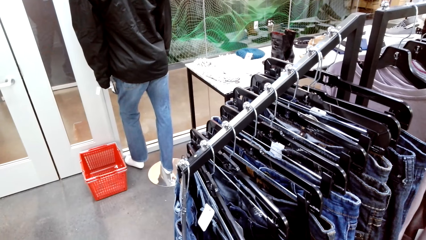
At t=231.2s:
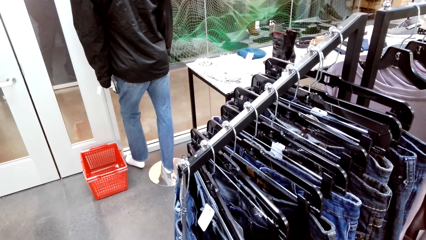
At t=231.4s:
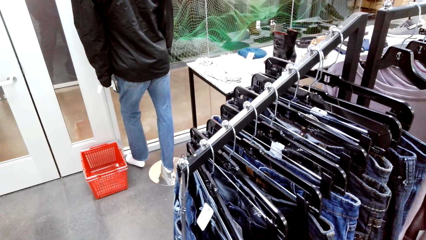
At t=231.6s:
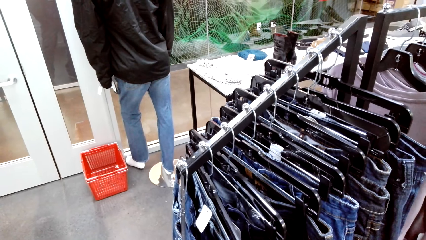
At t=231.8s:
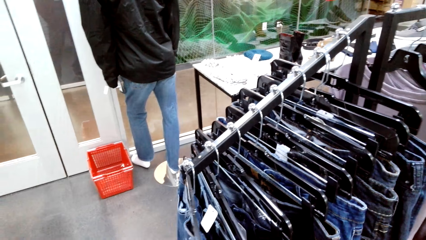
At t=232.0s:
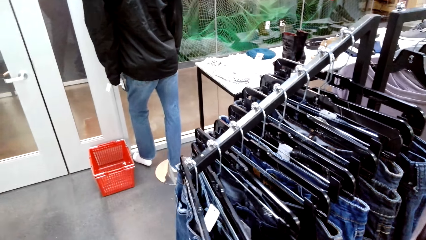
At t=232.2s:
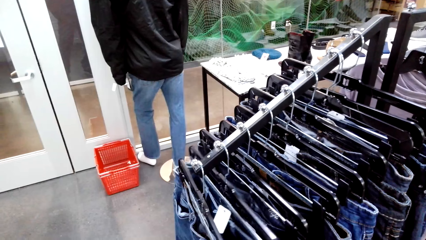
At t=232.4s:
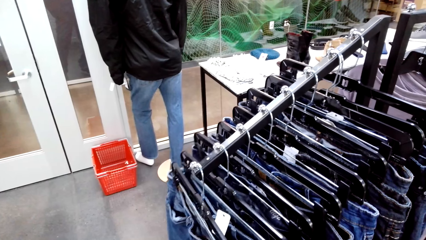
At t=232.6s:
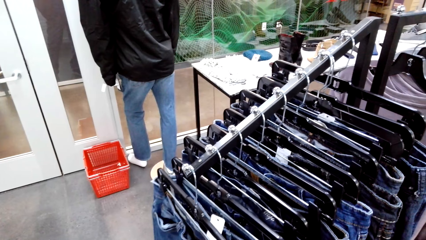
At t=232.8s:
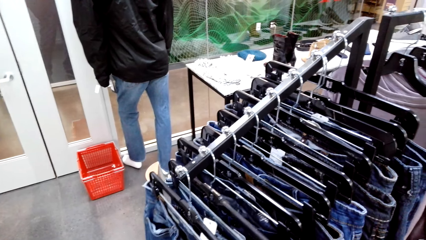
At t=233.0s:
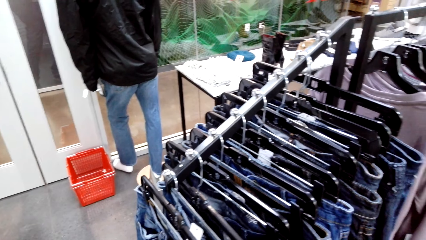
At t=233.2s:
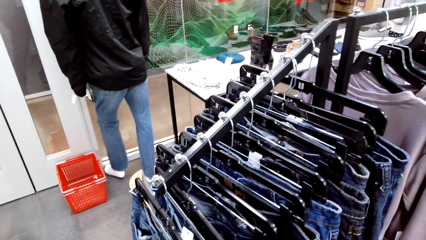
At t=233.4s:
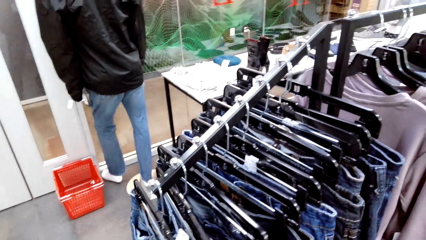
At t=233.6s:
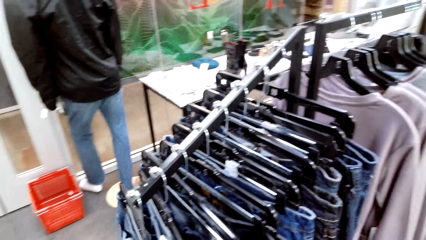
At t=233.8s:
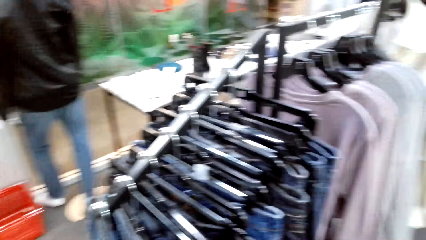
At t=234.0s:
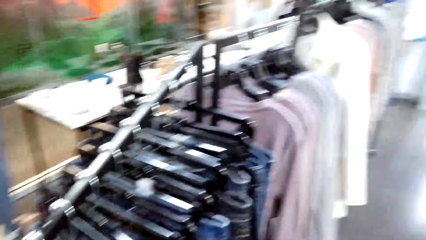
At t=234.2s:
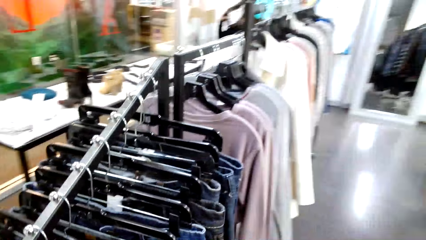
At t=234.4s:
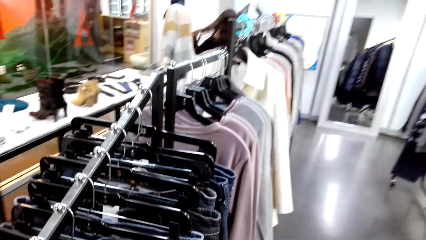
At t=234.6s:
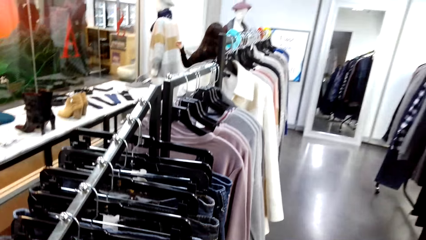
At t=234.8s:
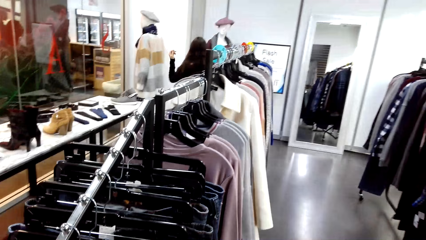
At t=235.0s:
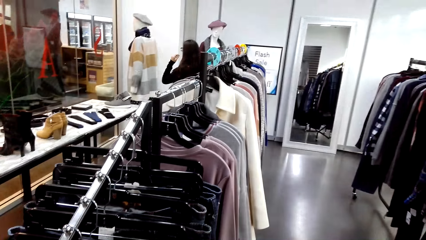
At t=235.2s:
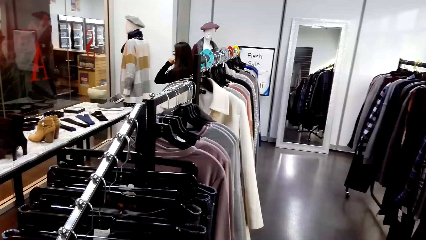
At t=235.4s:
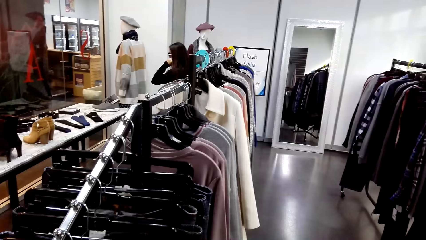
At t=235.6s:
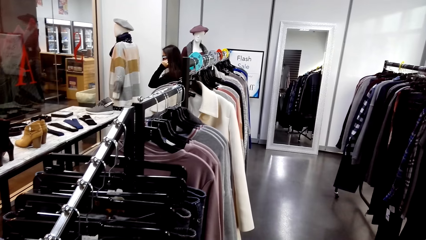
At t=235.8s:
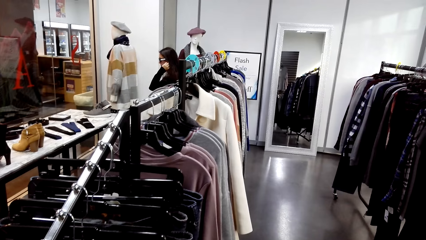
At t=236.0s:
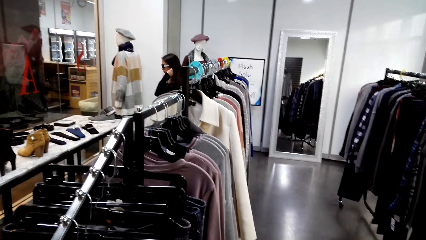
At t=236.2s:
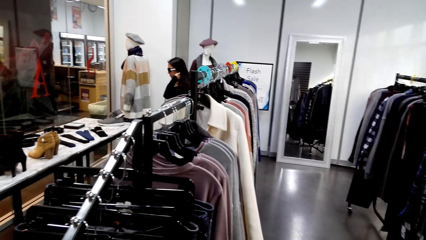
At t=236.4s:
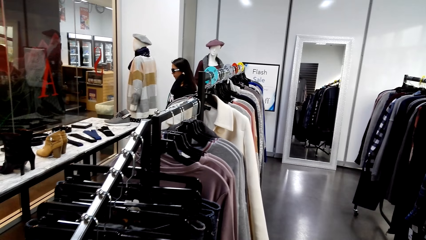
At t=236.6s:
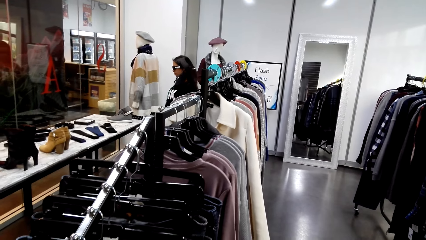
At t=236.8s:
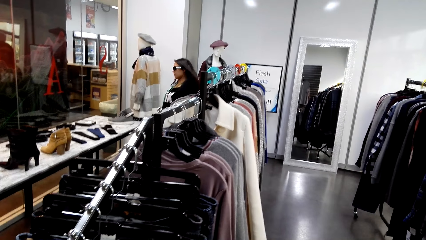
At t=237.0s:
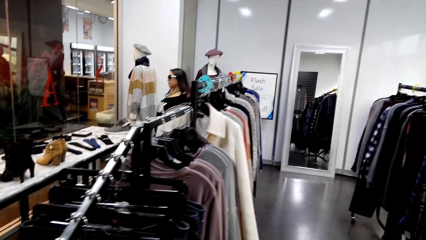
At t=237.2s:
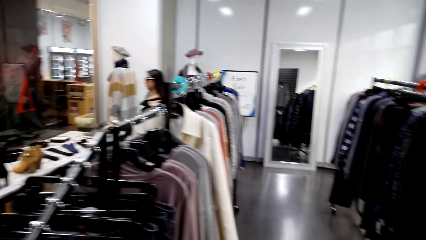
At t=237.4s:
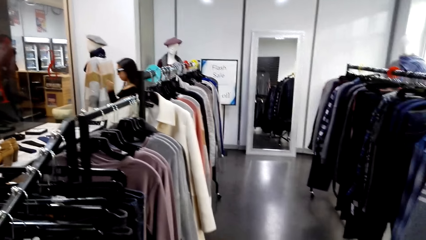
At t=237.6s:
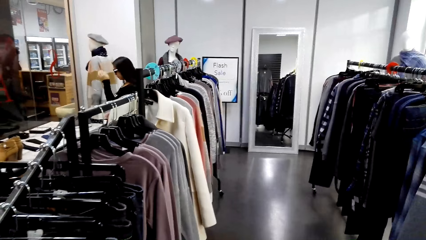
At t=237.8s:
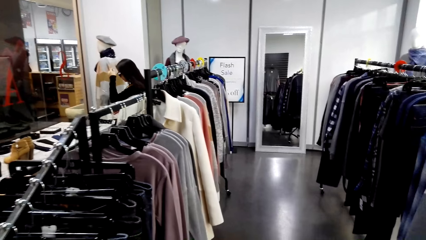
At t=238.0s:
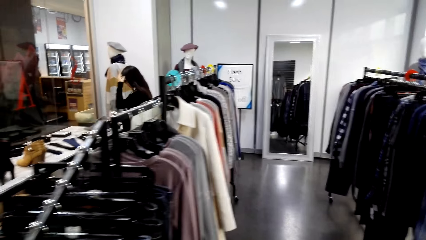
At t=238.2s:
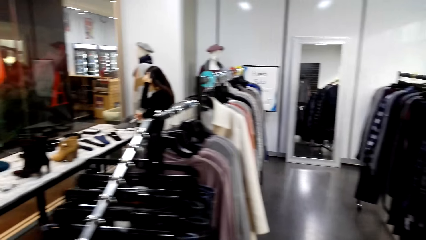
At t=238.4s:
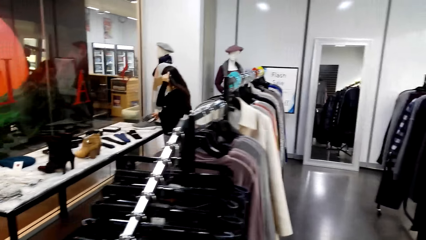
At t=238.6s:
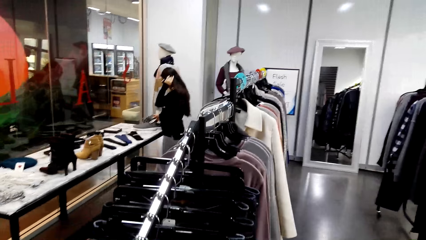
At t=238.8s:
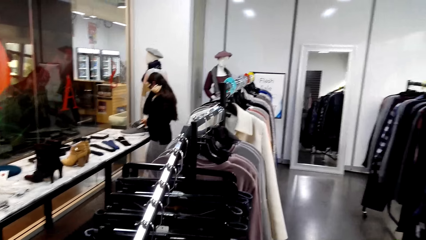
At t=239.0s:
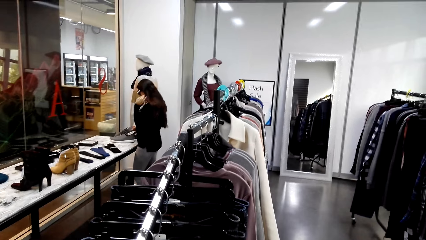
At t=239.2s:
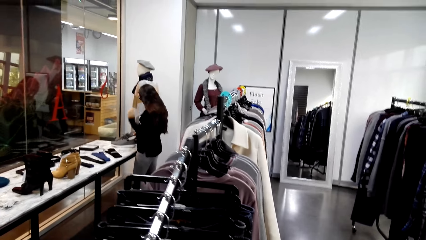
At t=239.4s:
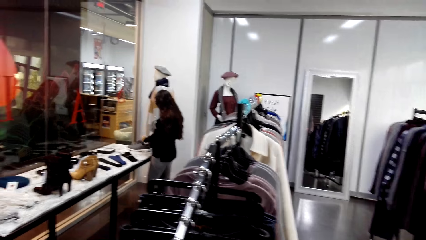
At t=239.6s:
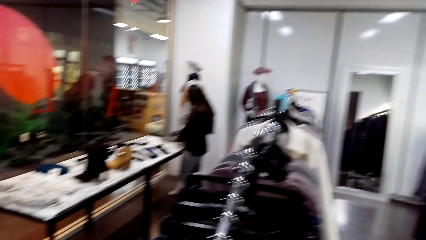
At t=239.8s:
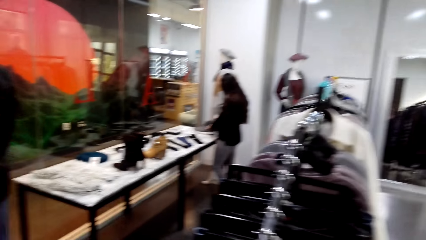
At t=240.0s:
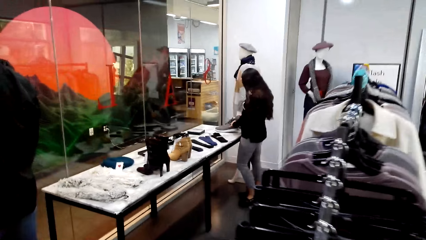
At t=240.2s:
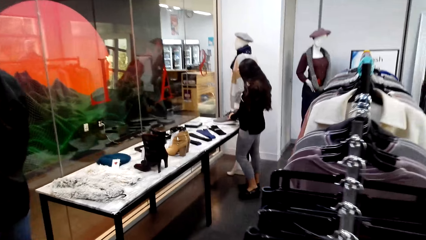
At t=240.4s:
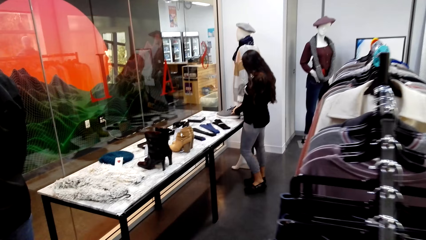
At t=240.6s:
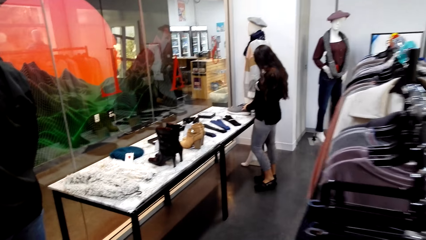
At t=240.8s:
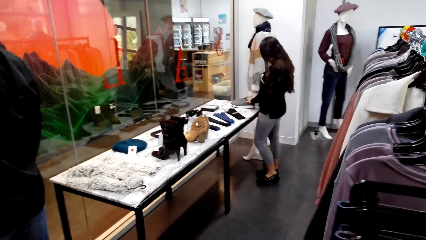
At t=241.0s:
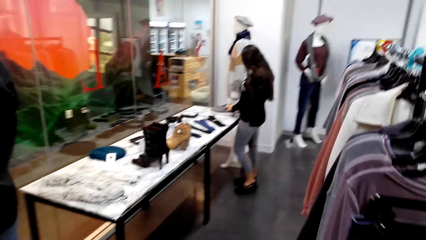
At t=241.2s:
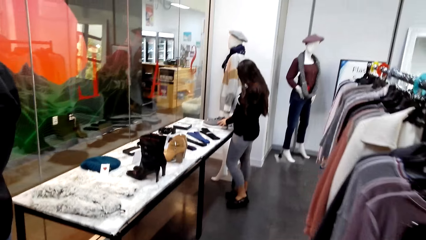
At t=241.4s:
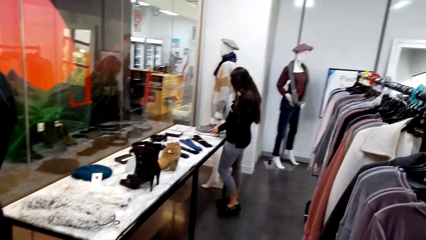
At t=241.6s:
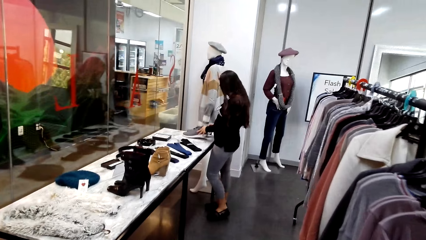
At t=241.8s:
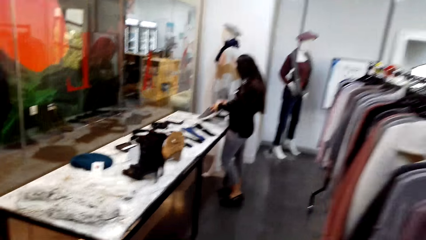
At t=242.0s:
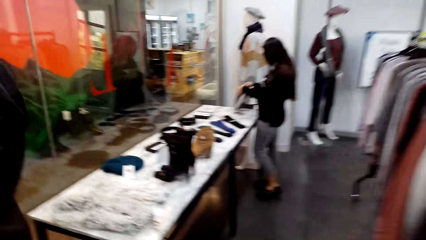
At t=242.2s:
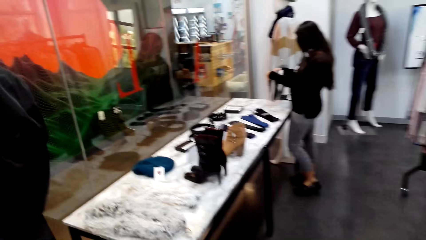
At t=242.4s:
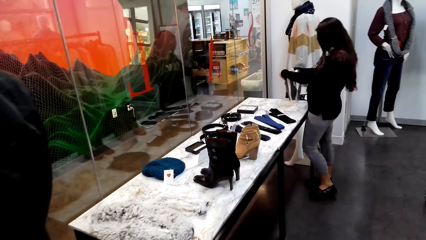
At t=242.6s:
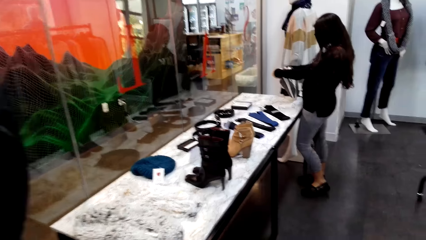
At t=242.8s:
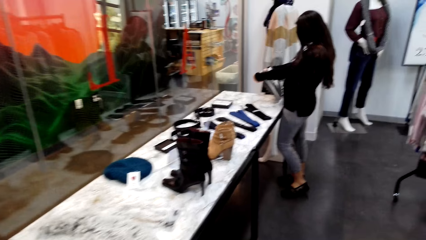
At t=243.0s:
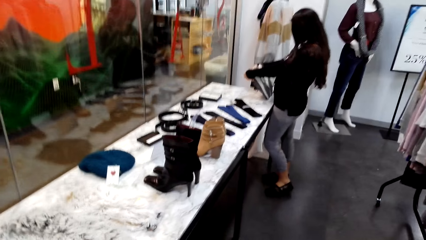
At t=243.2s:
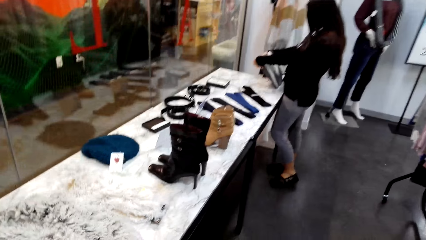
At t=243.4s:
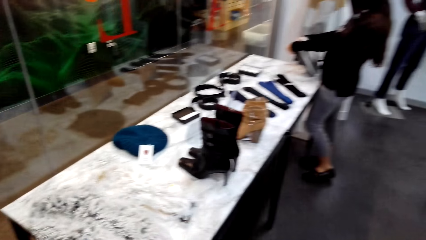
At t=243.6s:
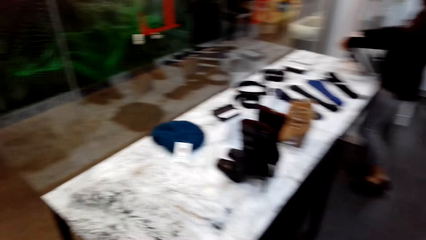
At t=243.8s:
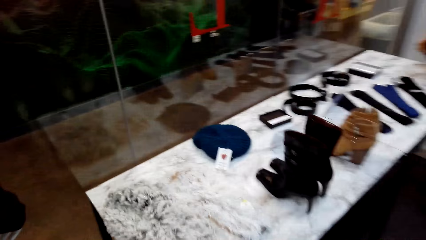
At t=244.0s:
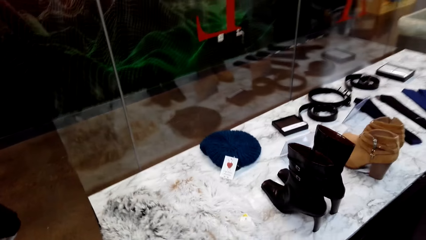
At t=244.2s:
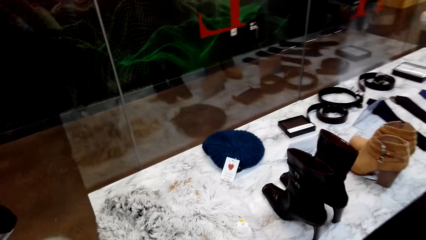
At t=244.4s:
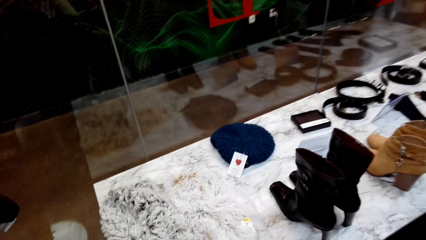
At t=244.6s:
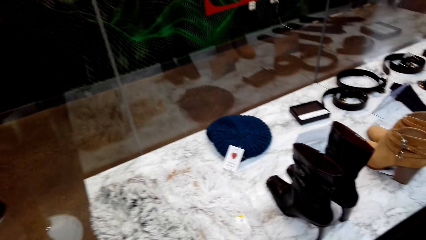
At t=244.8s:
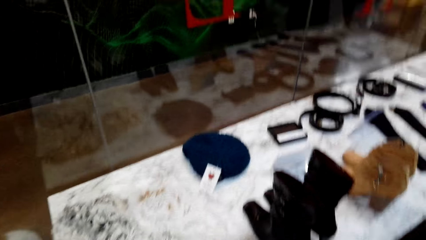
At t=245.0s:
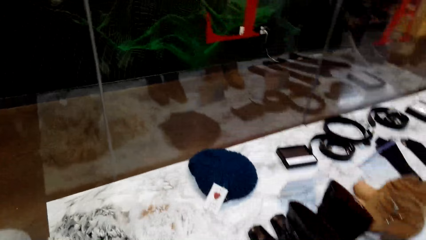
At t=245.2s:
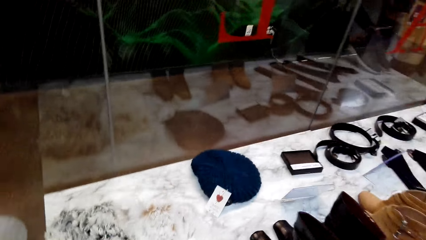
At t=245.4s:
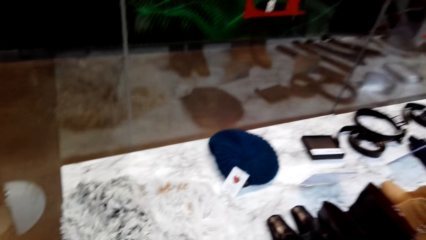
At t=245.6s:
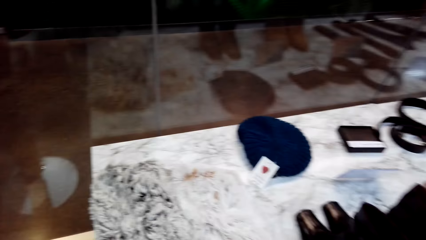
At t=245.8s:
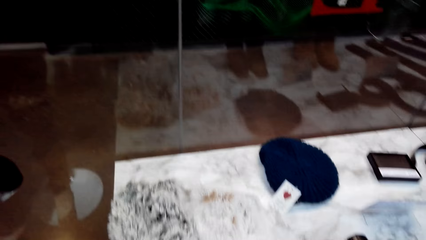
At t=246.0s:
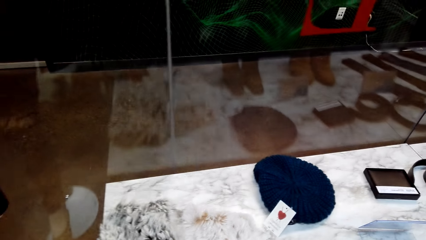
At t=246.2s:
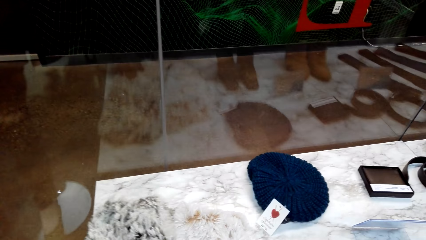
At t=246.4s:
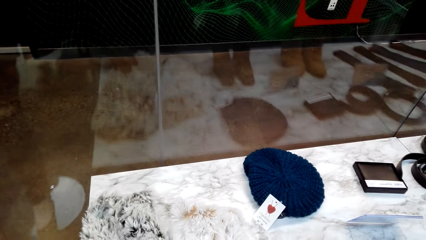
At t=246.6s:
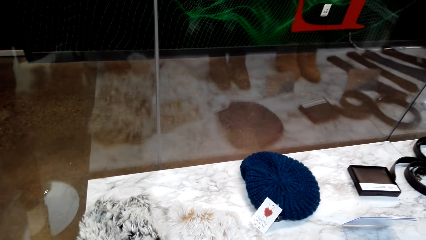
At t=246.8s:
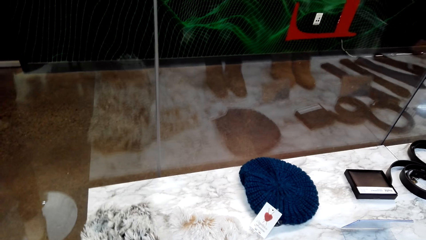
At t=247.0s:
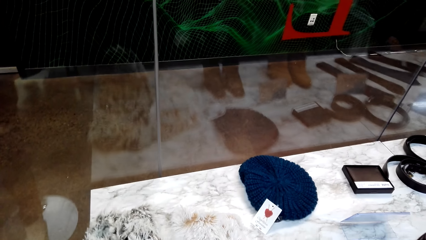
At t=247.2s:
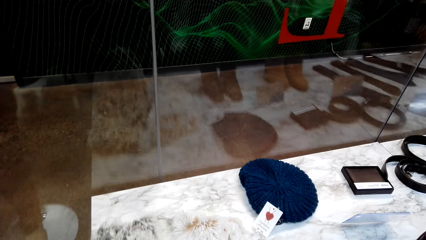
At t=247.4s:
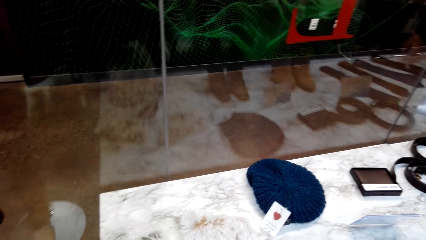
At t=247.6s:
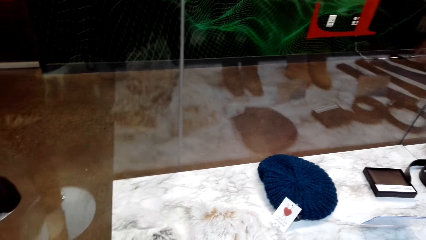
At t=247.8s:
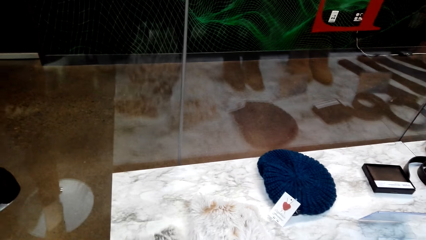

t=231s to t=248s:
The camera wearer touches the clothes in the hangers. A person looks at the sneakers on the table. The camera wearer picks up something from the table.
